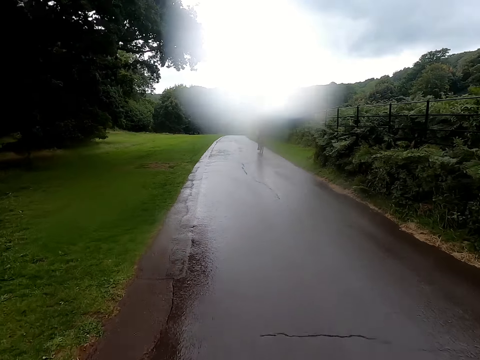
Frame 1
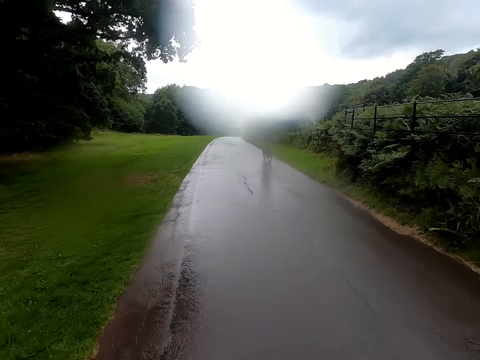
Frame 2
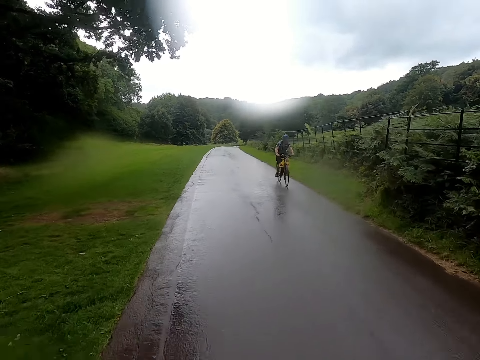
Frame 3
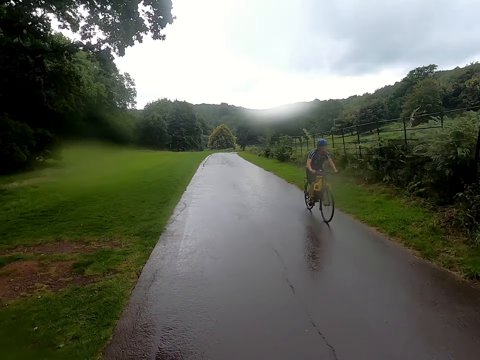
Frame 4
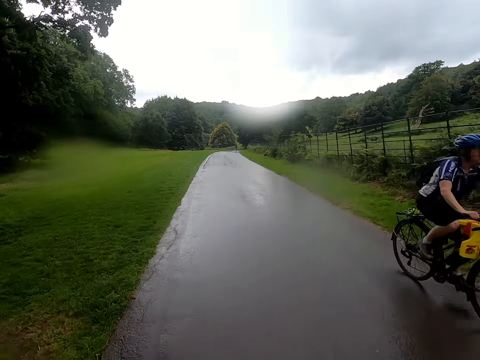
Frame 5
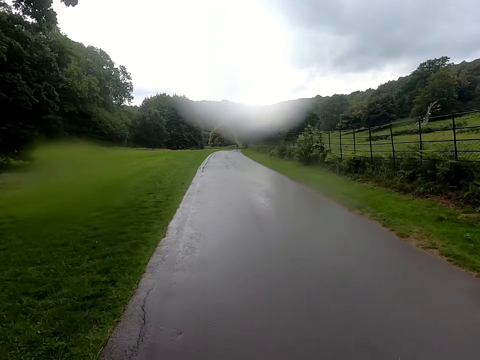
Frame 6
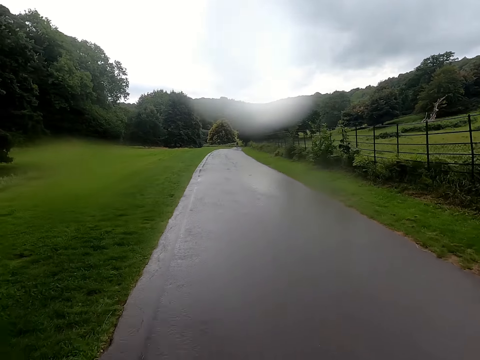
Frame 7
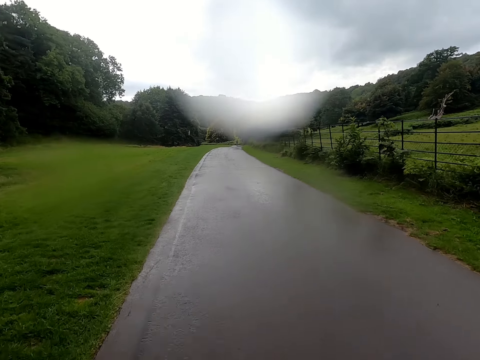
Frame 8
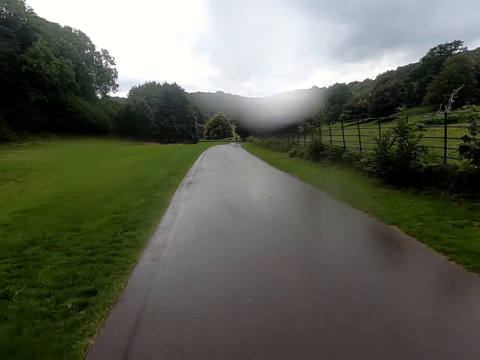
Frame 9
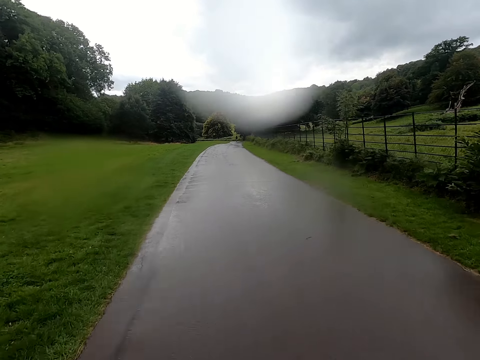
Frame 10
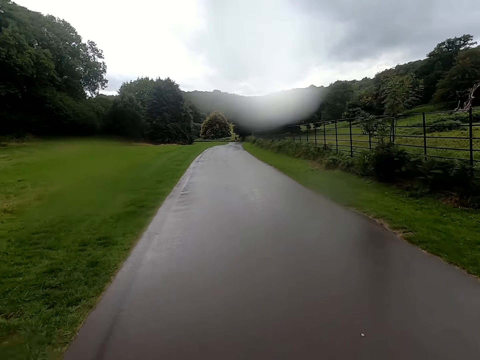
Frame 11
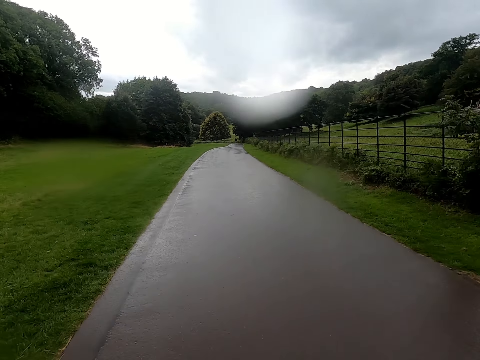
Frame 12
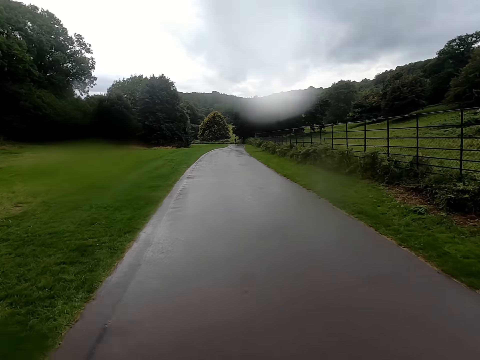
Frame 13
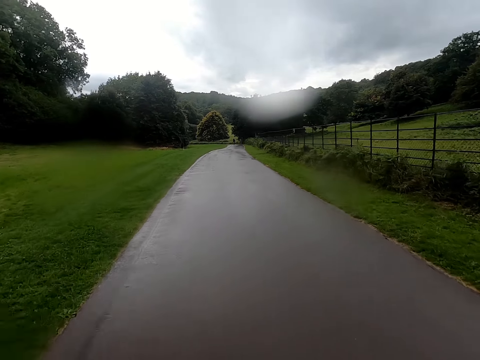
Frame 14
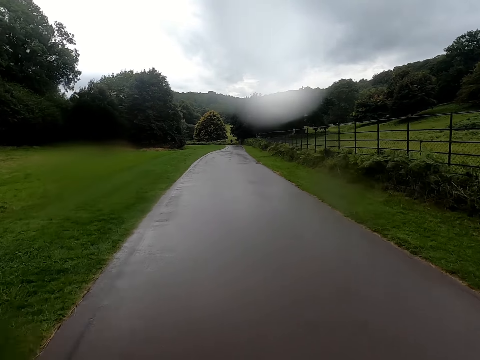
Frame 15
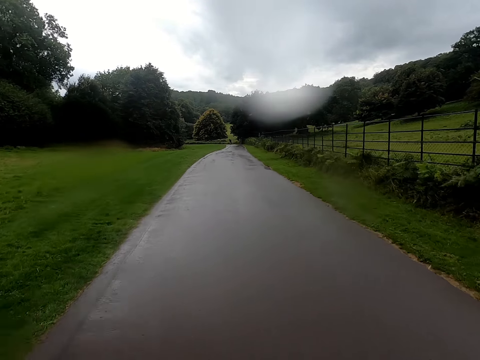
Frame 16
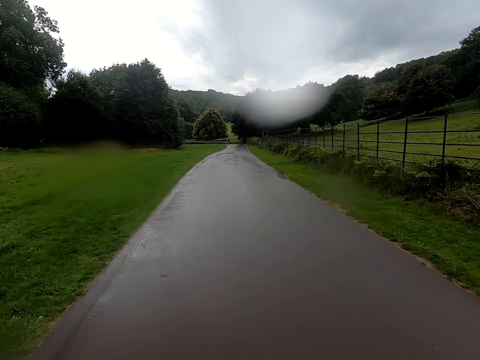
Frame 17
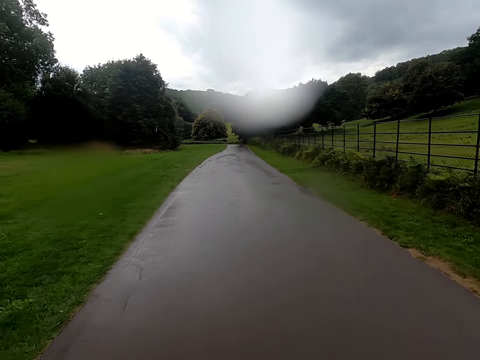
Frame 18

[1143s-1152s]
A man rides a bicycle past the camera wearer. The camera wearer rides a bicycle on a road.

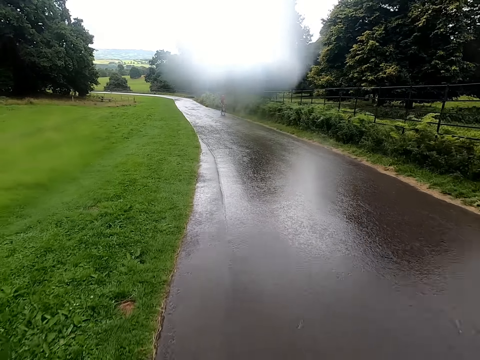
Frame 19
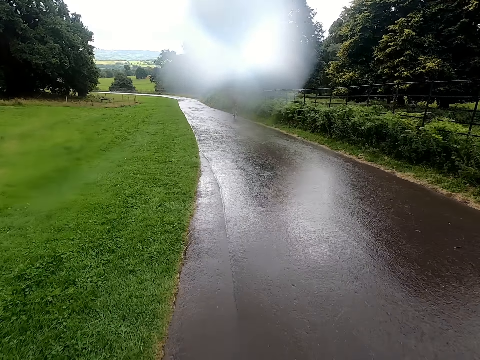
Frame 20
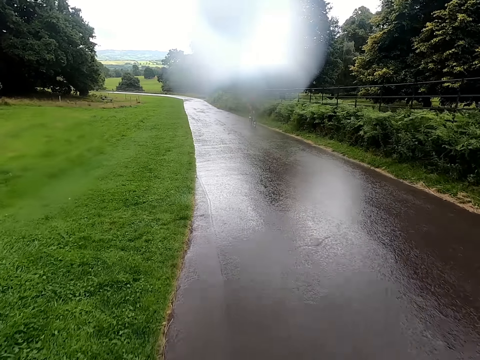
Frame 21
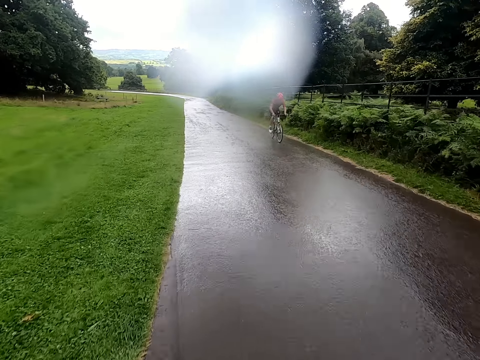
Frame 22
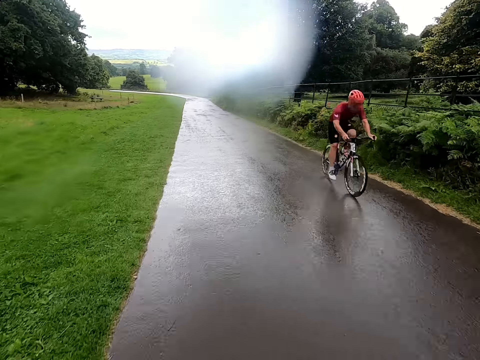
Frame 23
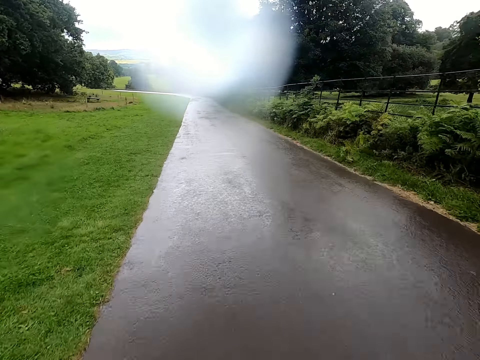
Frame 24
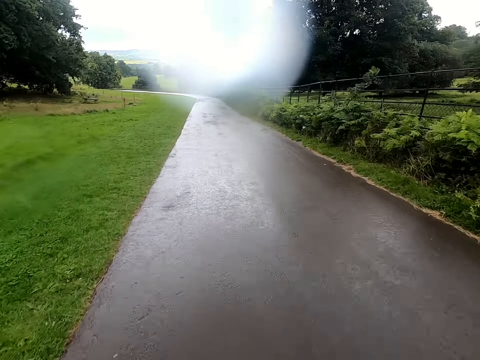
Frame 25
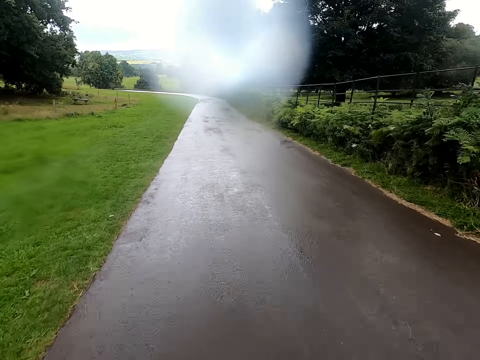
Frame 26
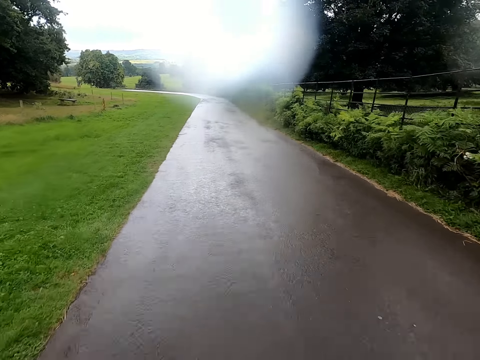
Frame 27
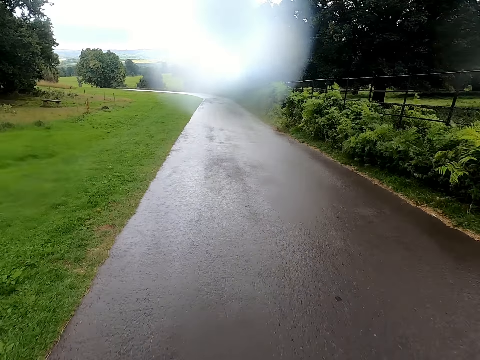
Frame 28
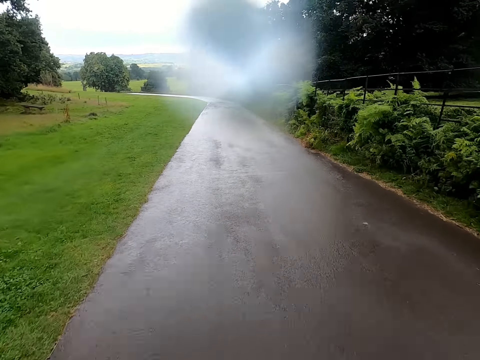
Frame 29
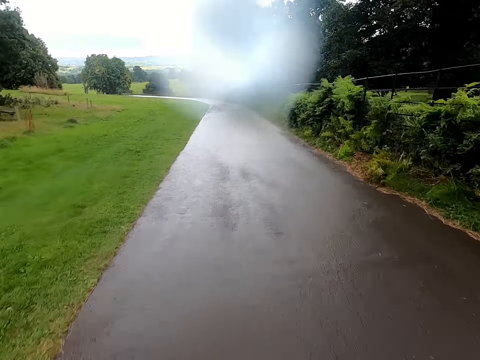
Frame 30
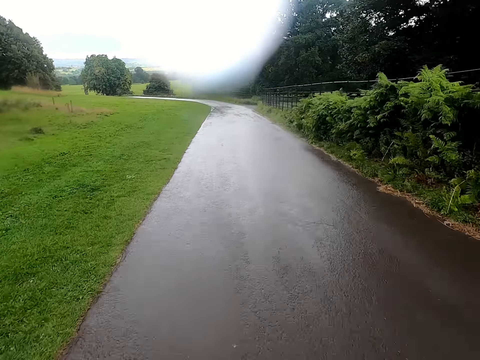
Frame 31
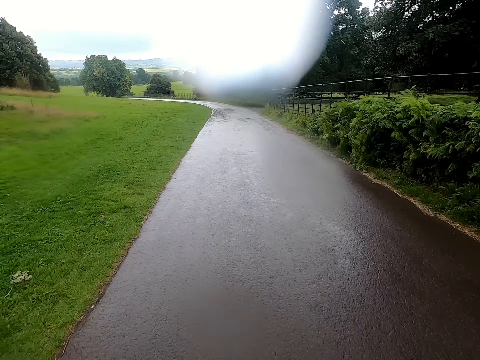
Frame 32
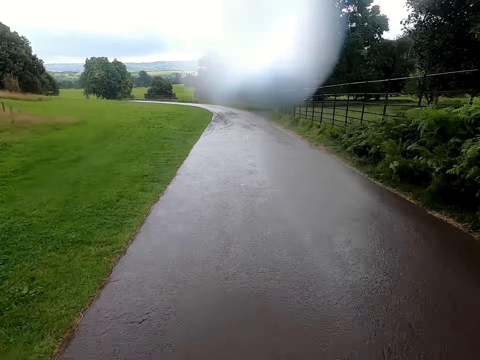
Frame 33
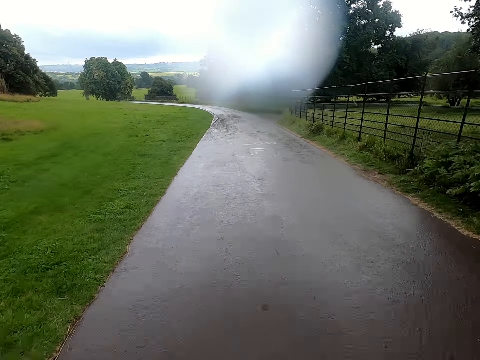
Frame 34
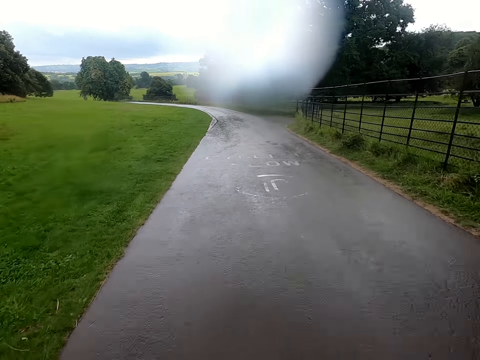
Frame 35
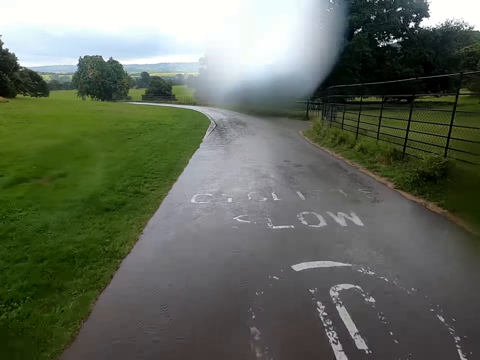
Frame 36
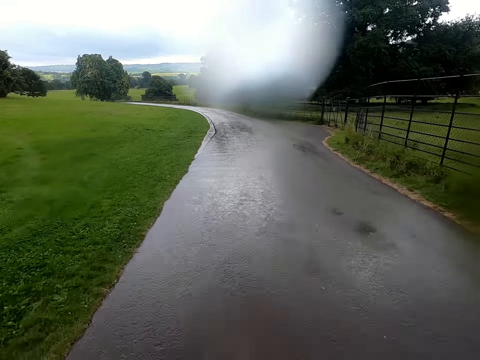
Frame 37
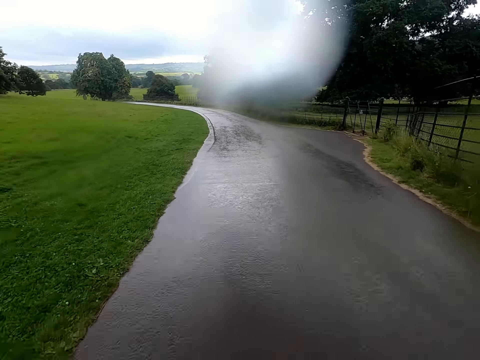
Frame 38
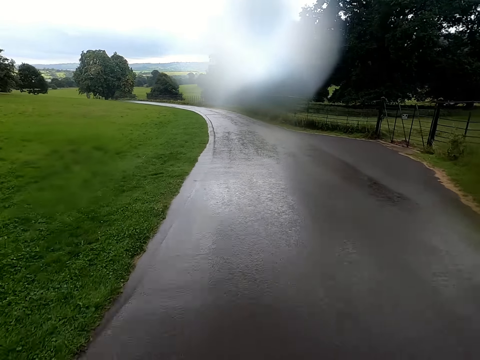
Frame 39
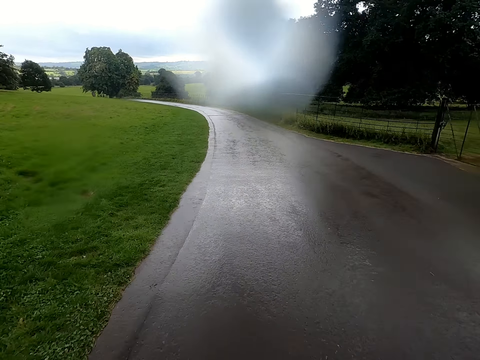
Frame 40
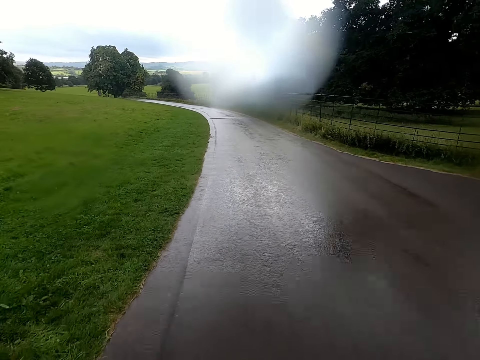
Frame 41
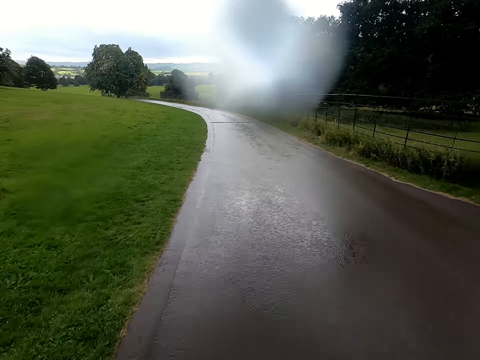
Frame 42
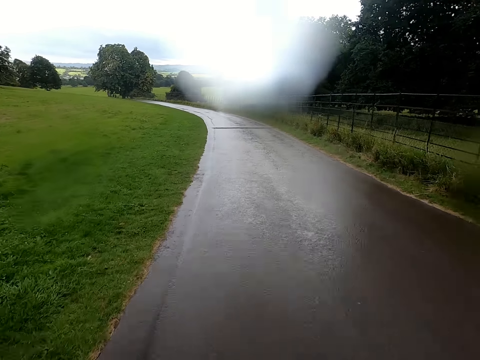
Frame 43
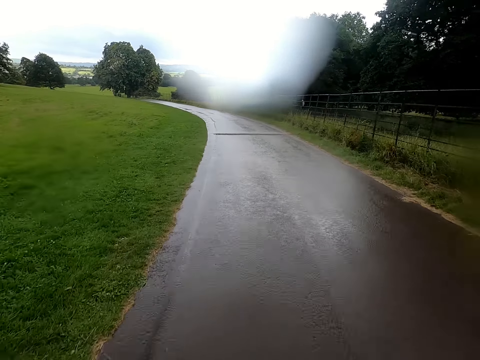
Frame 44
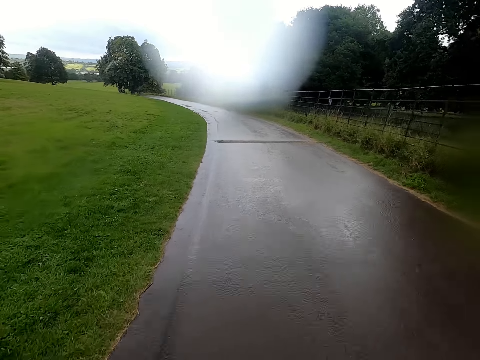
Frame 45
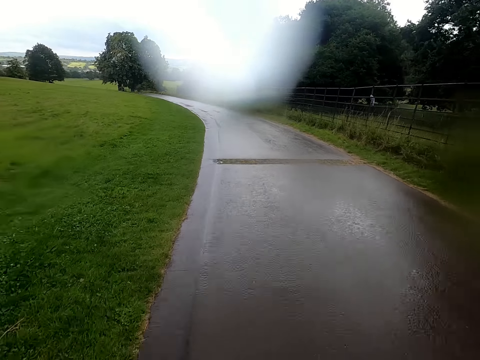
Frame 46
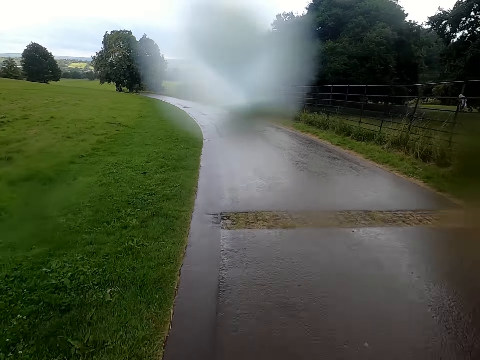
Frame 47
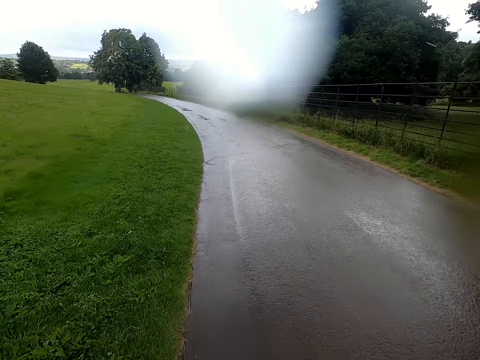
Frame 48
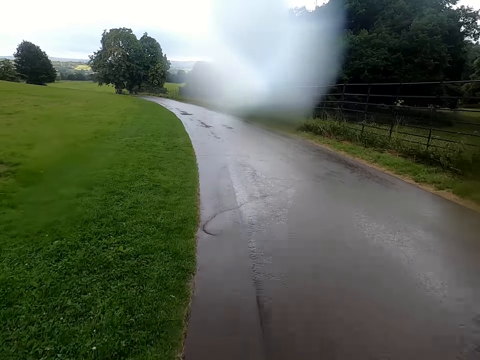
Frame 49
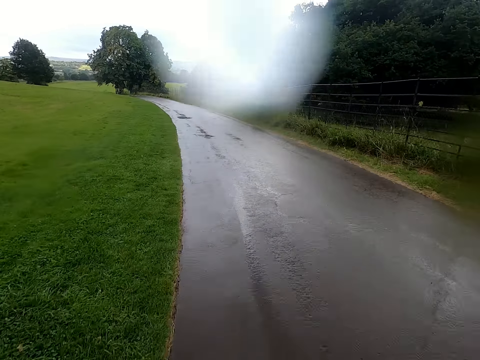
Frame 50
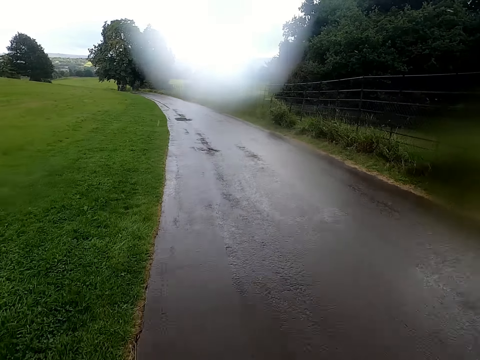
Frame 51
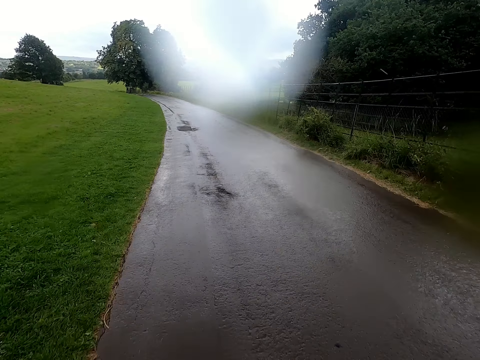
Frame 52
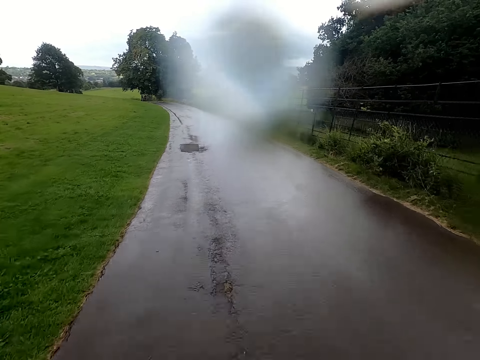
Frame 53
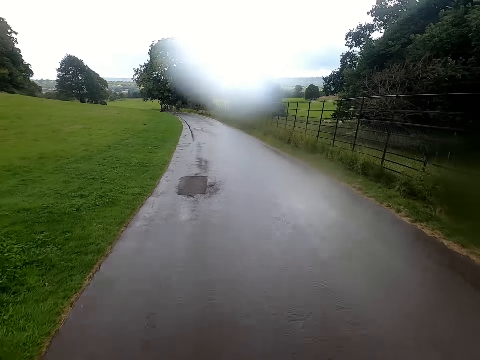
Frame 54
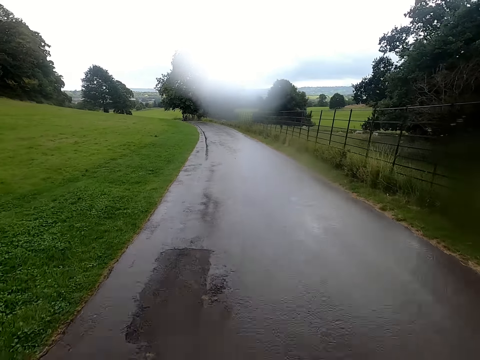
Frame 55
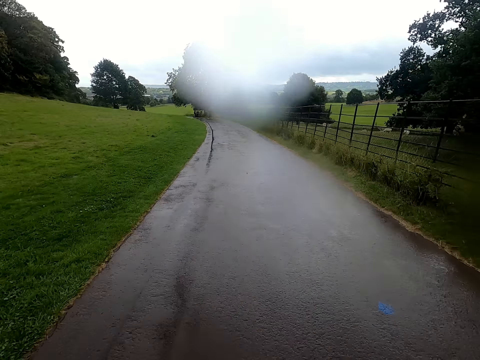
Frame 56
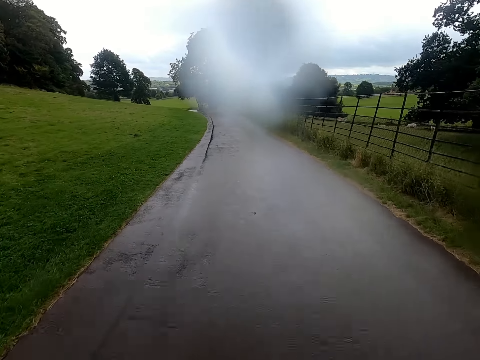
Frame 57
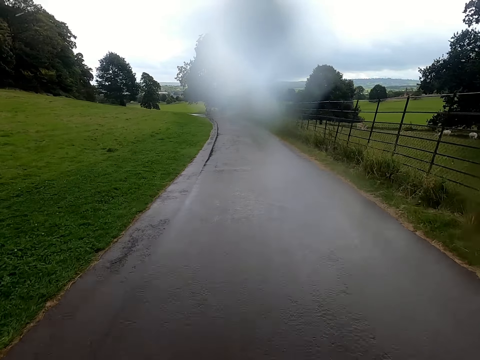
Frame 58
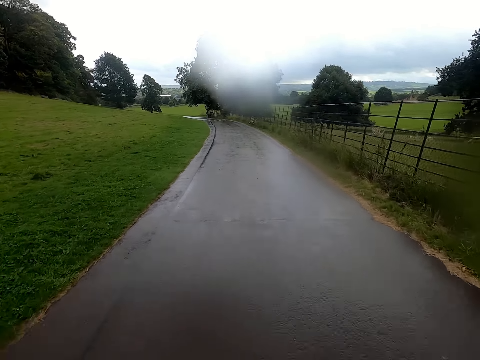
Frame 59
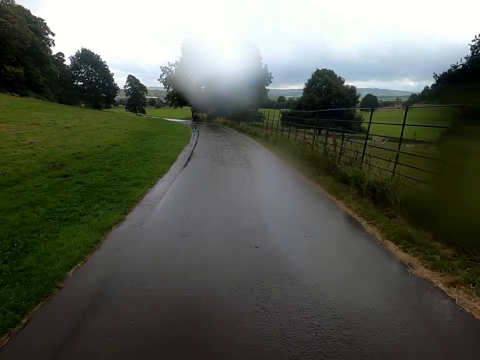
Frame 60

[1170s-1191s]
A man rides a bicycle past the camera wearer. The camera wearer rides a bicycle on a road.
